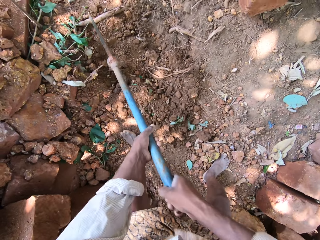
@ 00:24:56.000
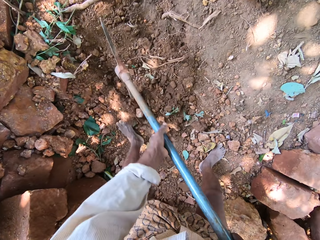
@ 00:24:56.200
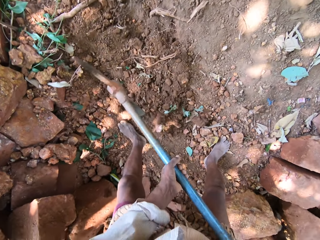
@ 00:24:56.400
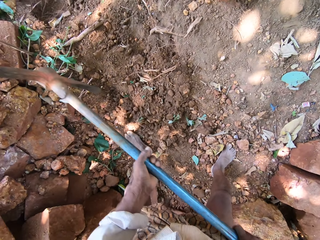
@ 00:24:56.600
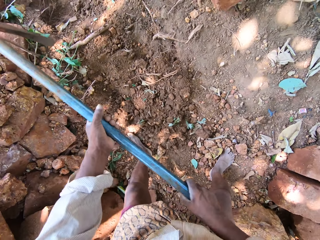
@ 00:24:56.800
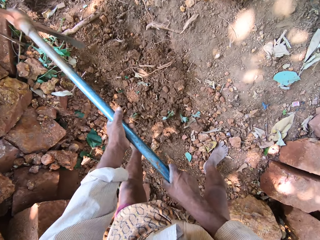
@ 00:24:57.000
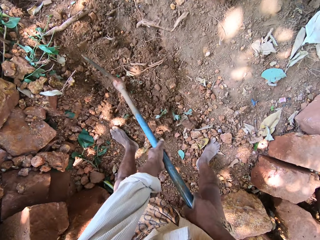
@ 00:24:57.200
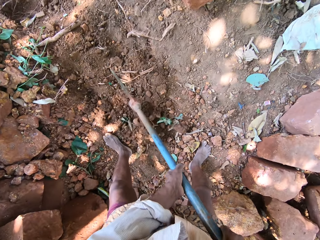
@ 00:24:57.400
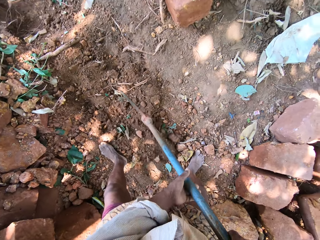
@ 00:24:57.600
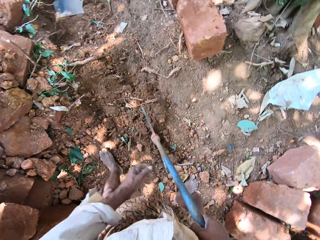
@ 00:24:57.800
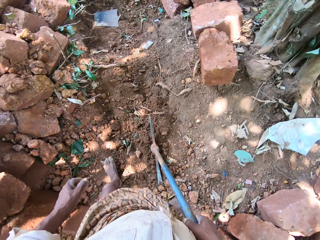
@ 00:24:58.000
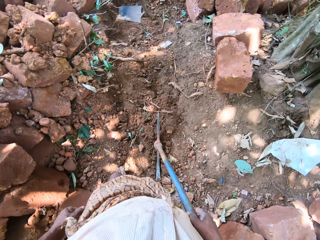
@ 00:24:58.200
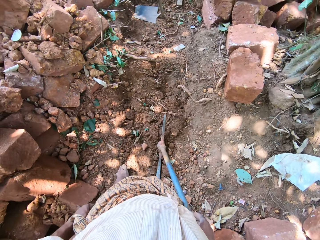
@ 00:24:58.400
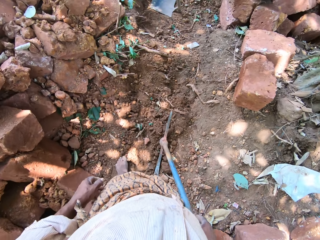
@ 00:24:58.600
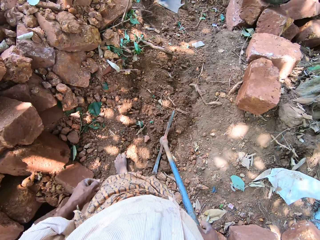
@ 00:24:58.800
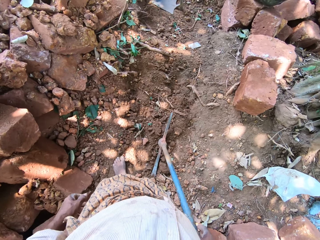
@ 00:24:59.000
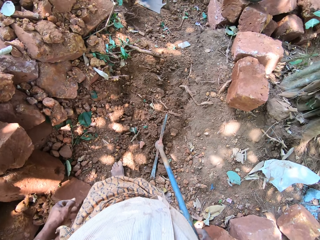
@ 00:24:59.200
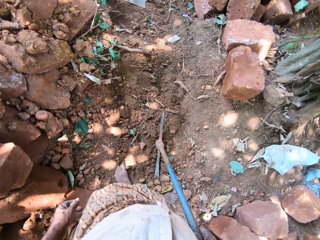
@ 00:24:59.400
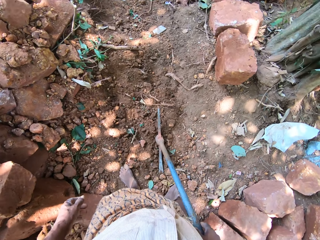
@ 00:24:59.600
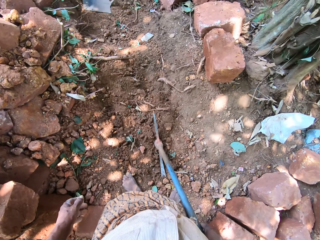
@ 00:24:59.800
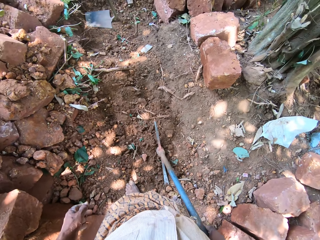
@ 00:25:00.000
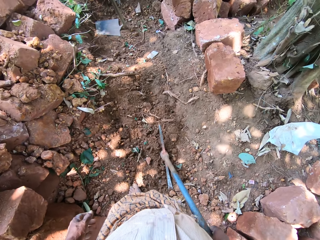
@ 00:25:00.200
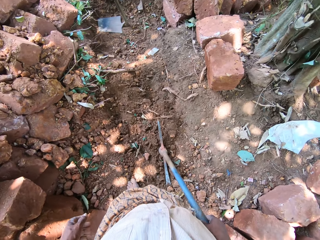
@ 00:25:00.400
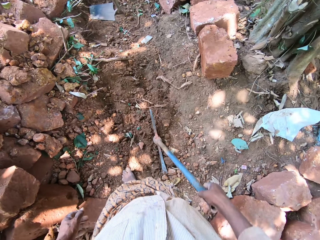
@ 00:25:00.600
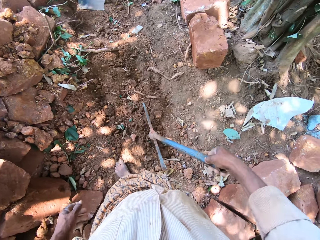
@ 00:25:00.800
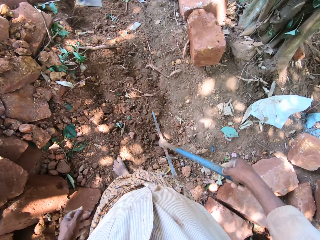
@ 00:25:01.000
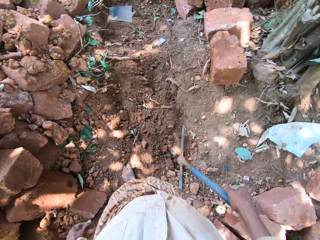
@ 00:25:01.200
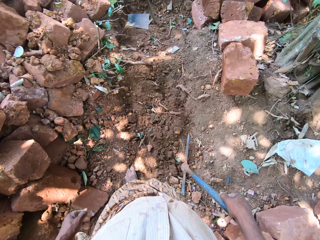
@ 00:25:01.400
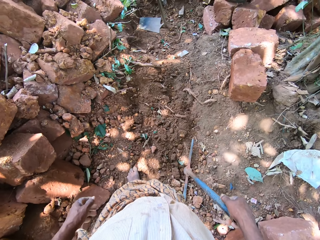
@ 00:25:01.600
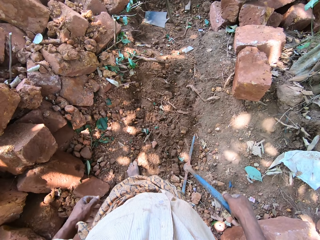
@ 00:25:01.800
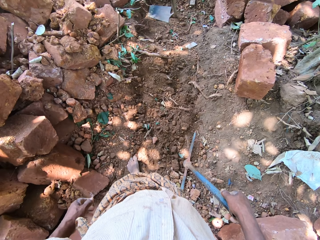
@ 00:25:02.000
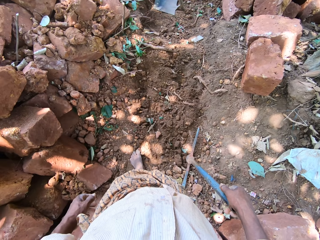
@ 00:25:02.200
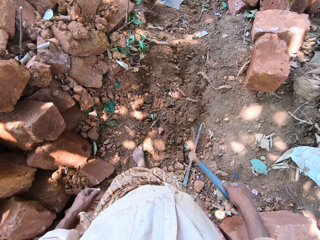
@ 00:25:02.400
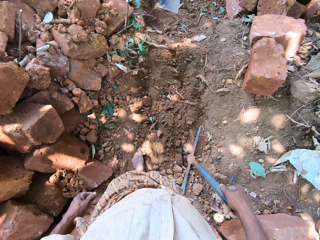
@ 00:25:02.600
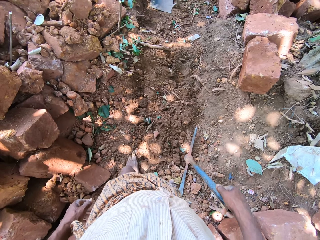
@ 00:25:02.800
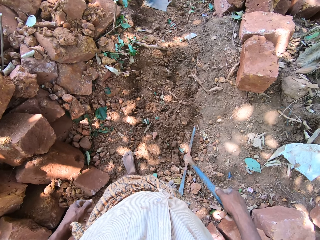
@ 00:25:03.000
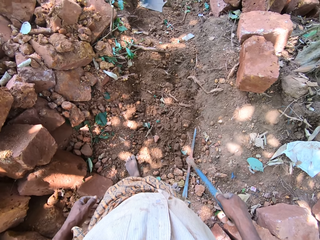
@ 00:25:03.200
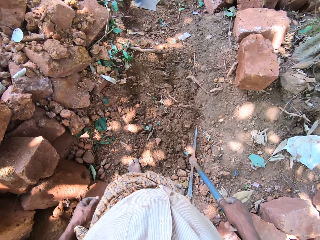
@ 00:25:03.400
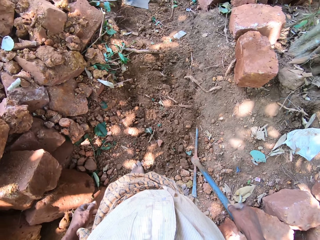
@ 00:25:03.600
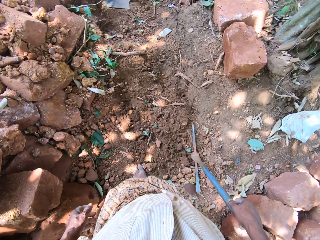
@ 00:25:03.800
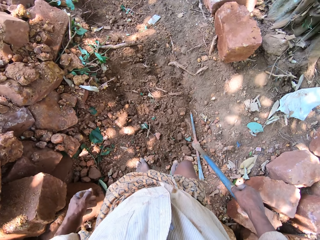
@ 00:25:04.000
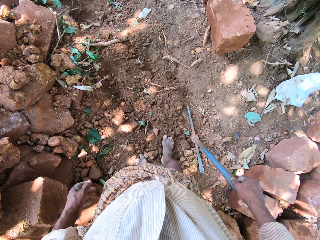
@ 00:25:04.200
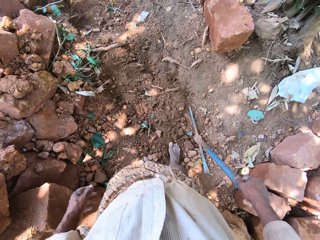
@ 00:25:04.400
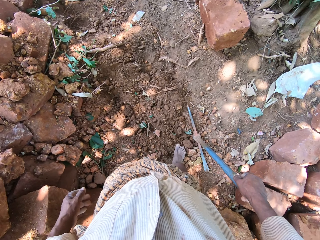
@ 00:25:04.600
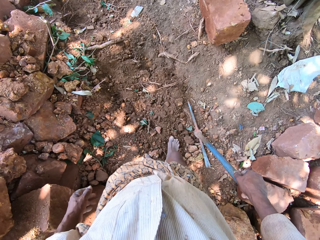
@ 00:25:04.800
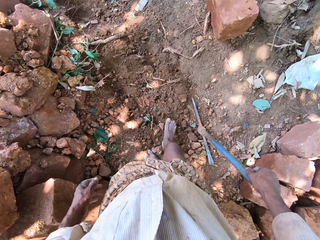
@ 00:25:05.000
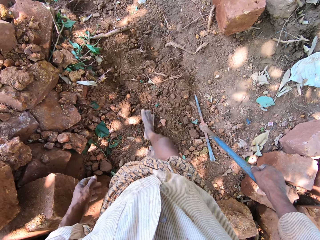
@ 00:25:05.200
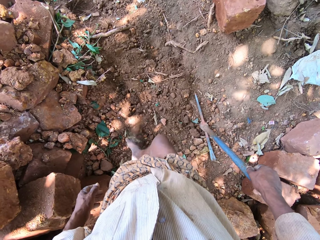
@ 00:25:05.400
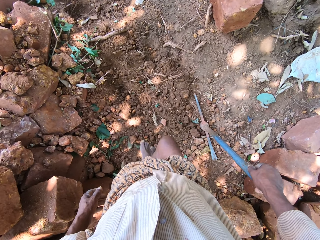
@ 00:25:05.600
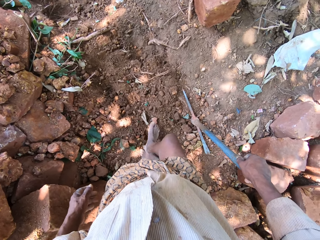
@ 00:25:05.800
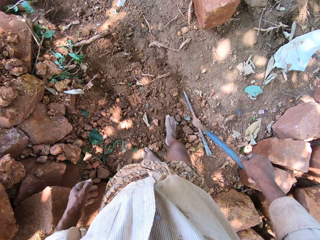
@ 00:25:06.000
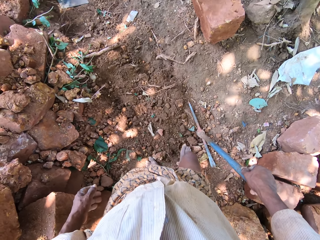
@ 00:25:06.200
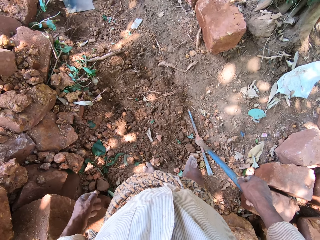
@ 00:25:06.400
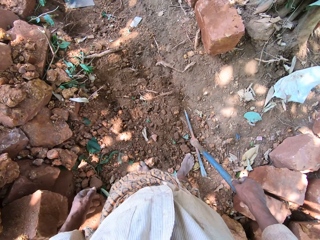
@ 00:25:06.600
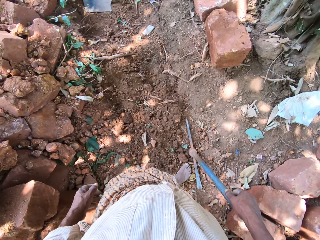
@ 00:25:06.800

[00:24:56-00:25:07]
The camera wearer digs the ground with the digger in both hands. He digs the ground with the digger in both hands again. He removes his left hand from the digger on the ground. He stops to dig for a while.

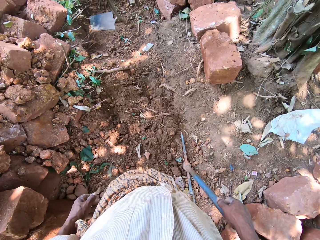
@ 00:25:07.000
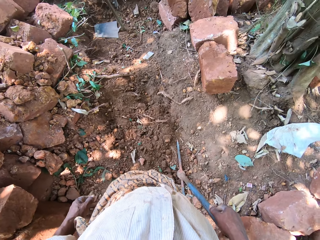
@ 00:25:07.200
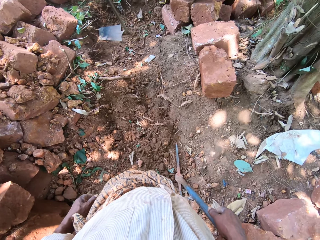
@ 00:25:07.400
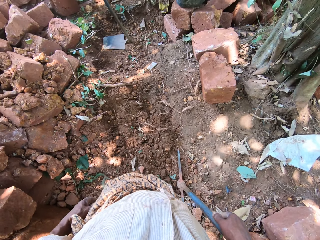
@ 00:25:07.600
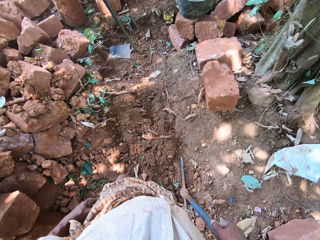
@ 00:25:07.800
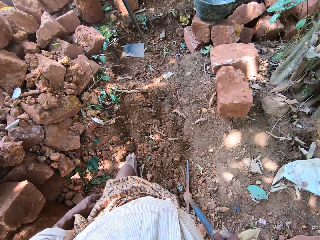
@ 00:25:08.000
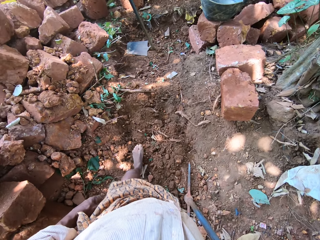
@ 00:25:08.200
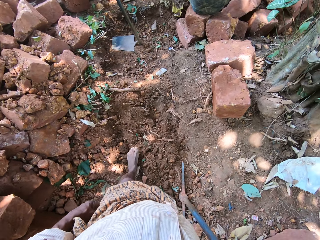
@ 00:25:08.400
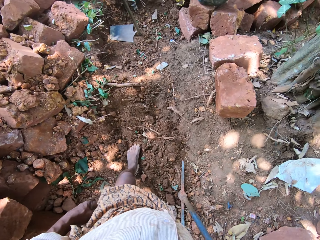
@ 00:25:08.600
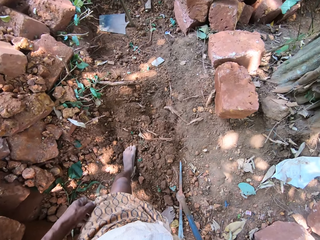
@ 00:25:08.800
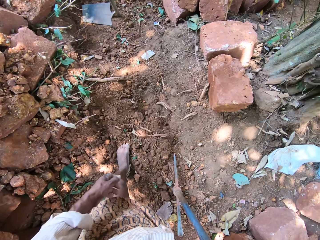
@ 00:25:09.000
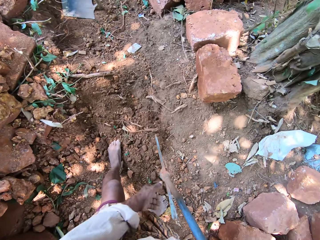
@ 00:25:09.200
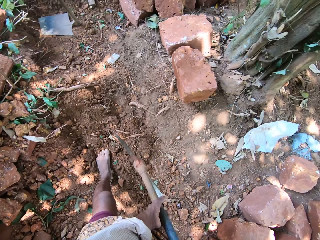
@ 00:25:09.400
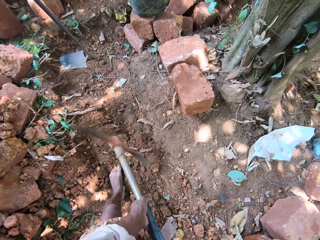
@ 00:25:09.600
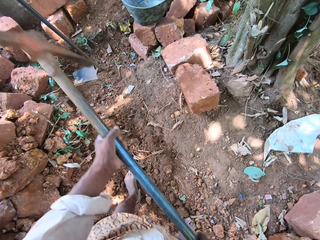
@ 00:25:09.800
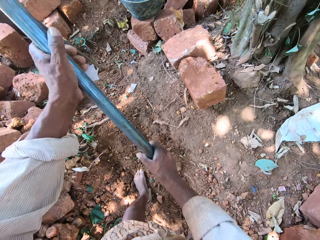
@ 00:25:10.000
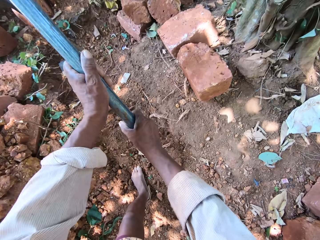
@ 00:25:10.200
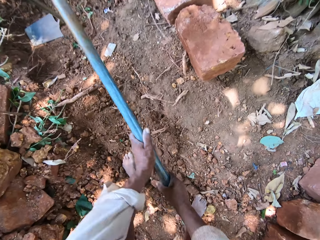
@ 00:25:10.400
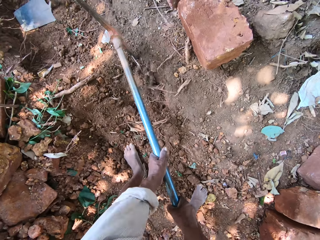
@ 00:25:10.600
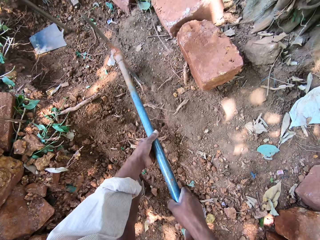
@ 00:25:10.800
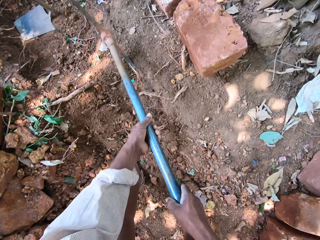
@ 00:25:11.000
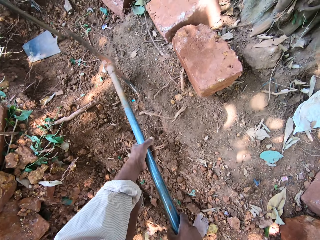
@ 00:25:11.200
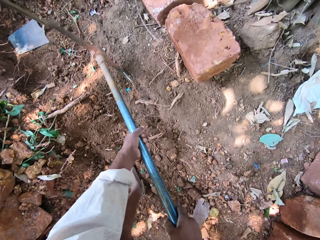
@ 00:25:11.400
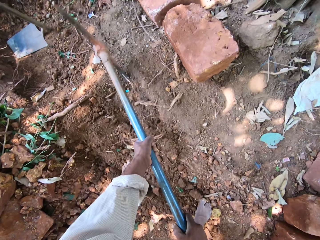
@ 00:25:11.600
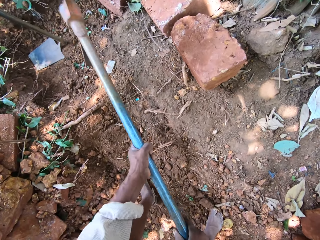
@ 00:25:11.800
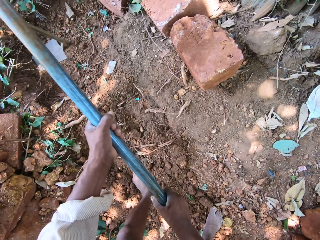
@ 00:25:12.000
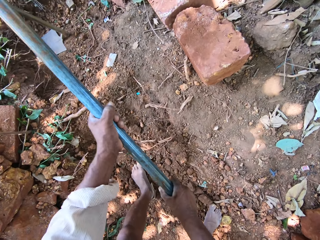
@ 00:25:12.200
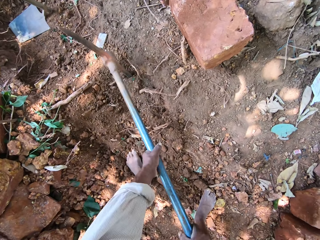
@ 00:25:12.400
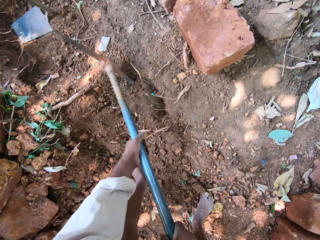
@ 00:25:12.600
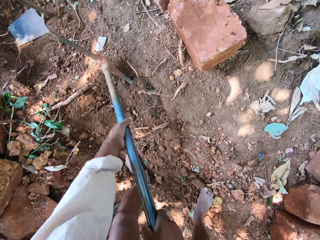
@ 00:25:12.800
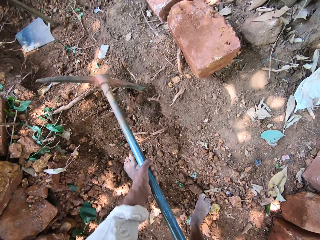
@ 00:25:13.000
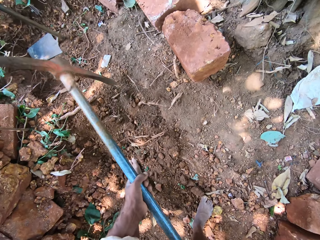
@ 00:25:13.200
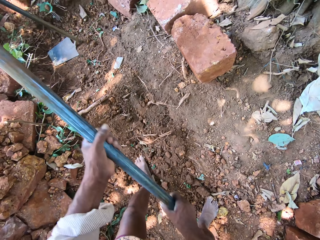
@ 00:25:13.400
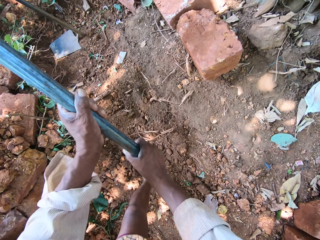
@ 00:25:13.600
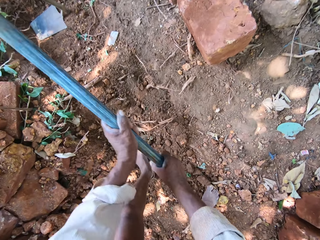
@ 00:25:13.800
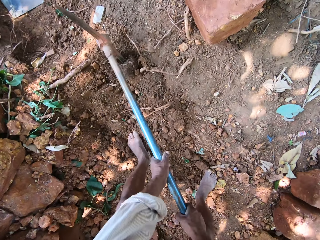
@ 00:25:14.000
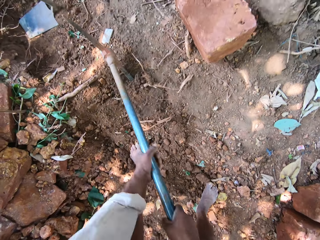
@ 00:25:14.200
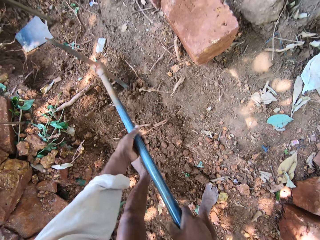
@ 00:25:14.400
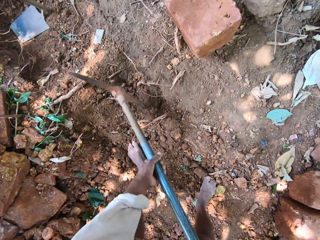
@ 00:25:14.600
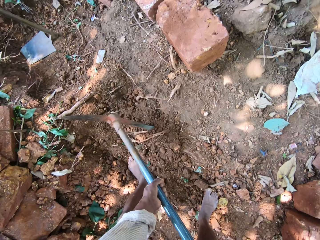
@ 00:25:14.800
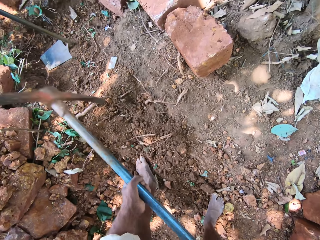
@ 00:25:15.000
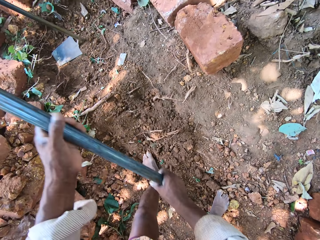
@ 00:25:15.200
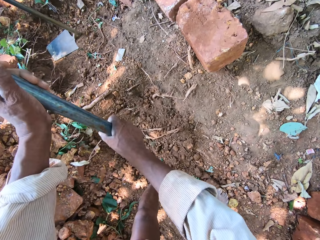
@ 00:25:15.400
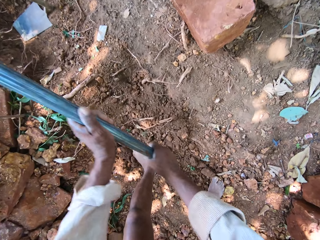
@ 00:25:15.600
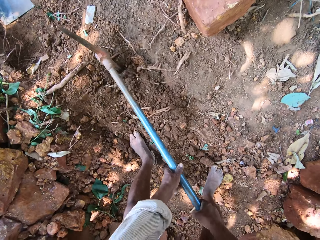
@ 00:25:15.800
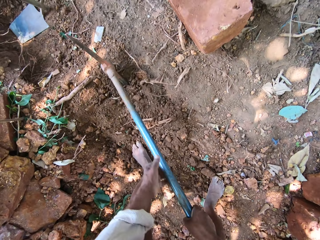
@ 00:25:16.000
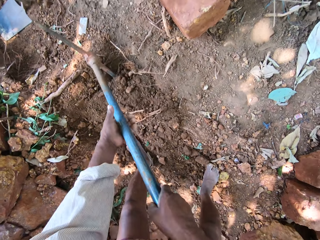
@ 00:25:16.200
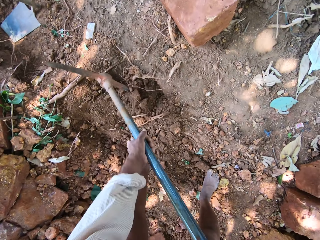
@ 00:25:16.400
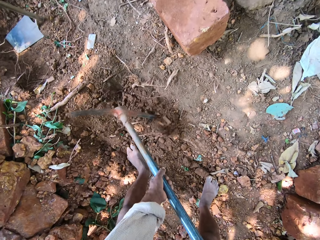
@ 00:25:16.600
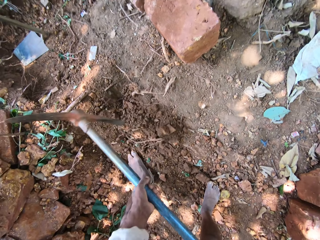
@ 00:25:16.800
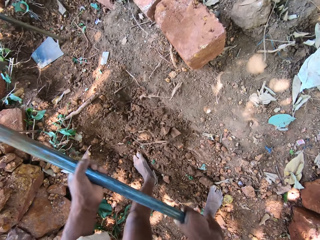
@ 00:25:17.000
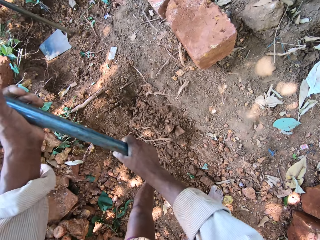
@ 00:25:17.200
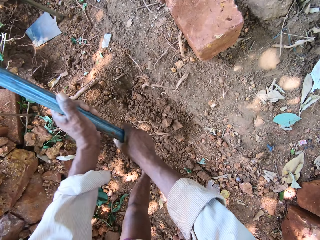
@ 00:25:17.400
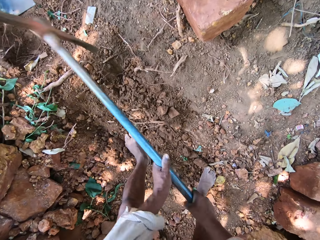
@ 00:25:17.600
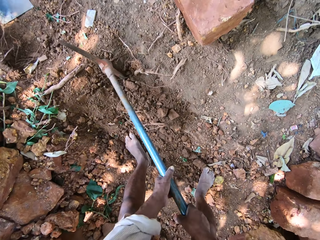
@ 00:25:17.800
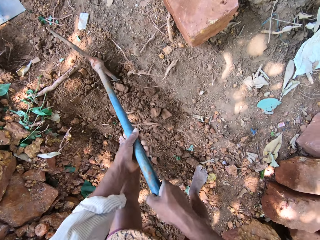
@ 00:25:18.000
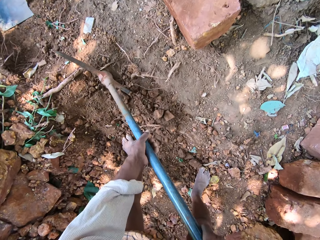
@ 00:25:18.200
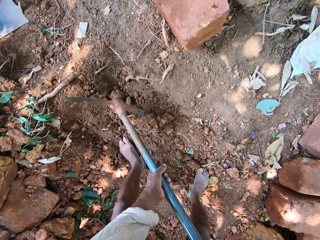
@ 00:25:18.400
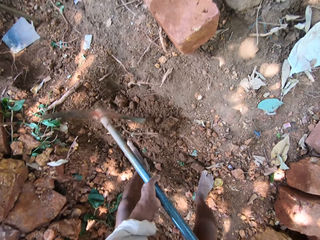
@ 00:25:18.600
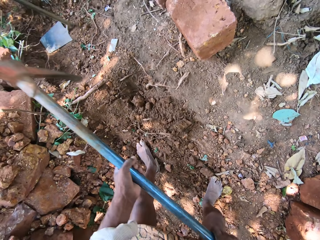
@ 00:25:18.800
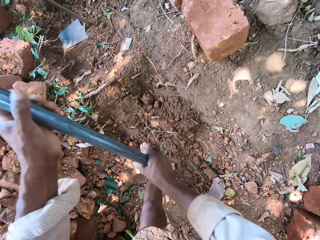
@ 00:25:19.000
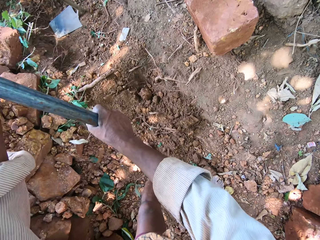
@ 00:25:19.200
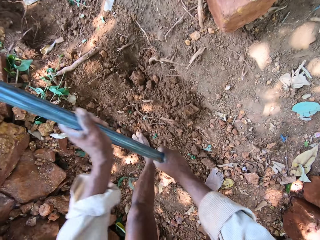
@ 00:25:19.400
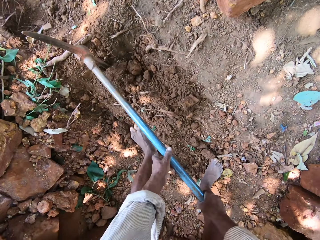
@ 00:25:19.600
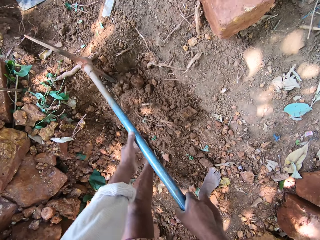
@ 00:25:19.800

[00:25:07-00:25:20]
The camera wearer lifts the digger from the ground with his right hand. He holds the digger in his right hand with his left hand. He digs the ground with the digger in both hands. He digs the ground with the digger in both hands repeatedly.
